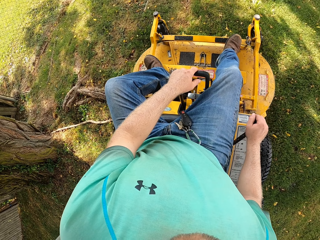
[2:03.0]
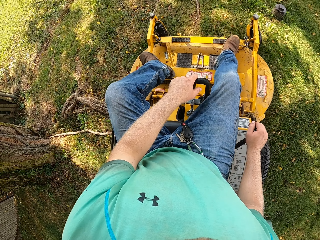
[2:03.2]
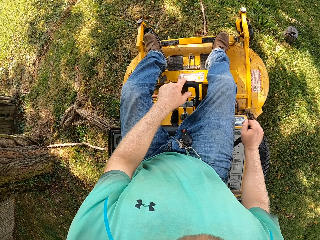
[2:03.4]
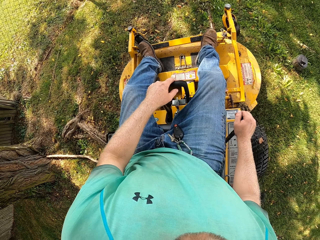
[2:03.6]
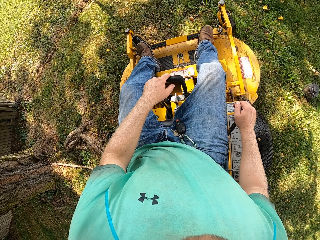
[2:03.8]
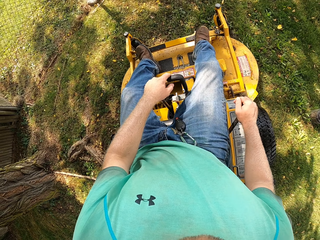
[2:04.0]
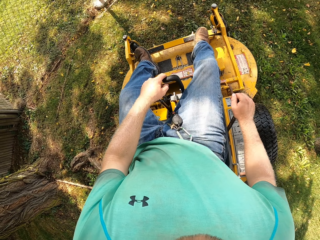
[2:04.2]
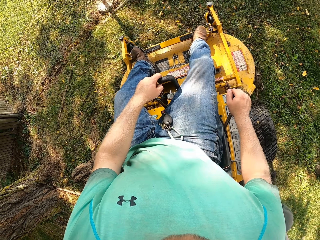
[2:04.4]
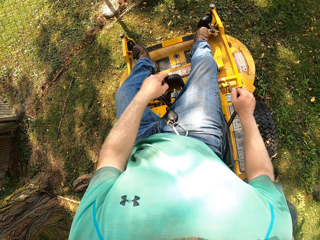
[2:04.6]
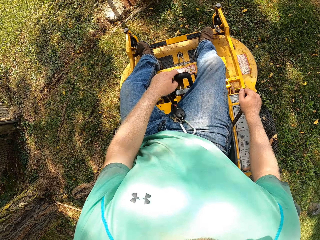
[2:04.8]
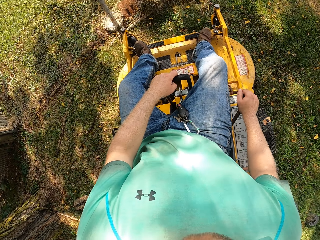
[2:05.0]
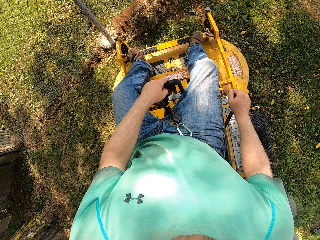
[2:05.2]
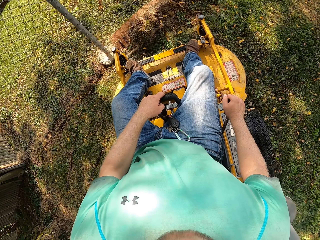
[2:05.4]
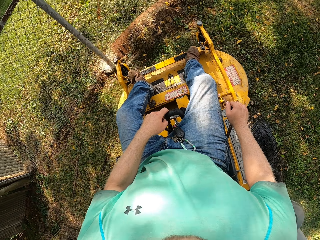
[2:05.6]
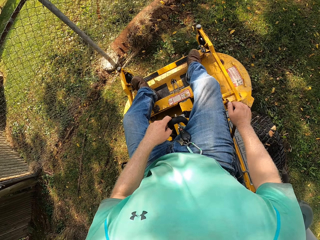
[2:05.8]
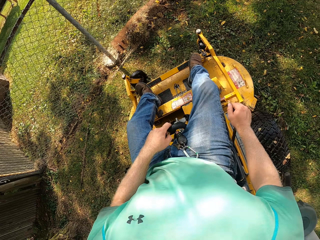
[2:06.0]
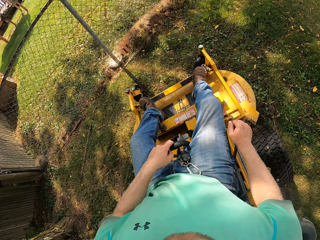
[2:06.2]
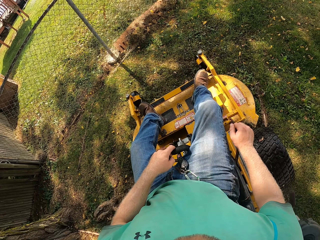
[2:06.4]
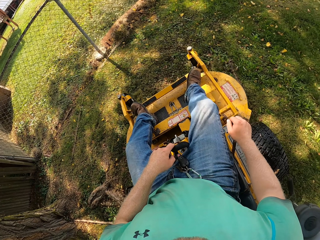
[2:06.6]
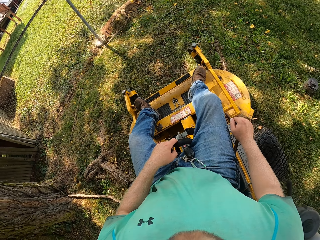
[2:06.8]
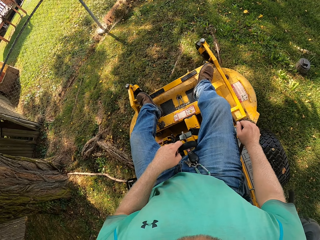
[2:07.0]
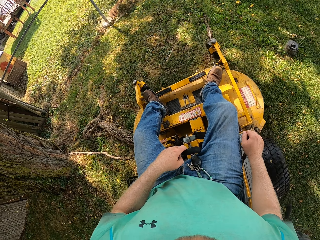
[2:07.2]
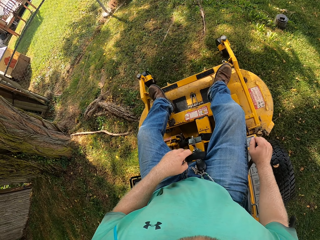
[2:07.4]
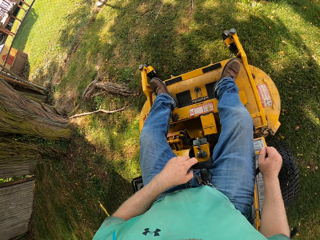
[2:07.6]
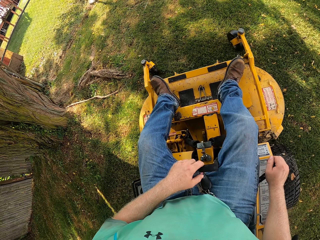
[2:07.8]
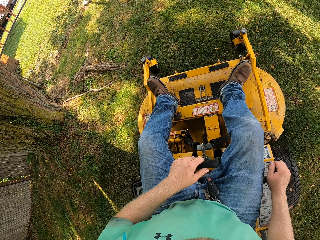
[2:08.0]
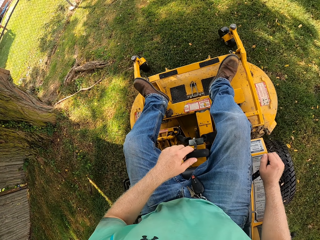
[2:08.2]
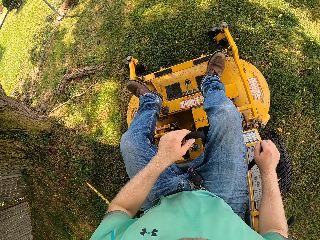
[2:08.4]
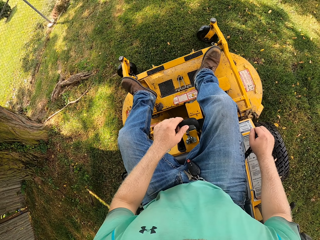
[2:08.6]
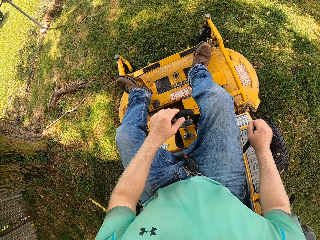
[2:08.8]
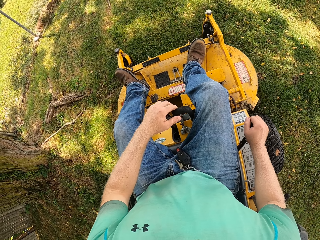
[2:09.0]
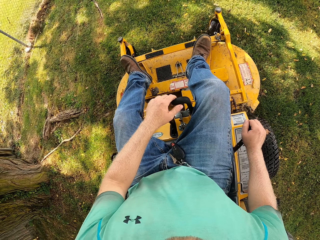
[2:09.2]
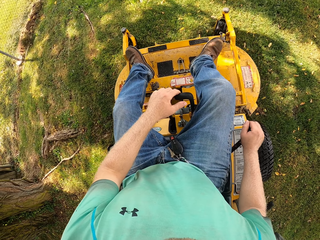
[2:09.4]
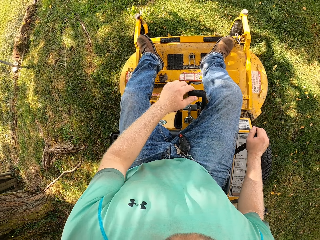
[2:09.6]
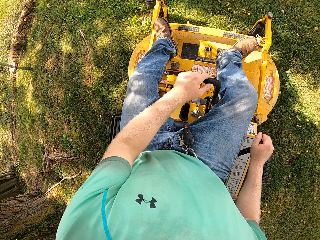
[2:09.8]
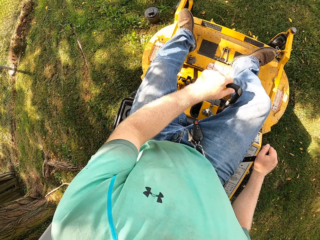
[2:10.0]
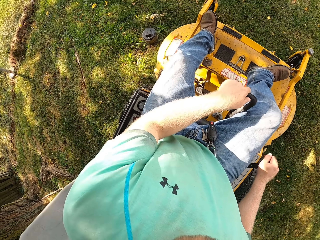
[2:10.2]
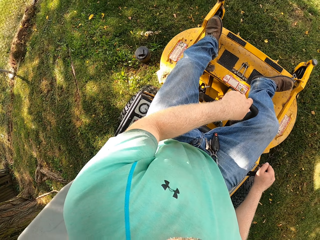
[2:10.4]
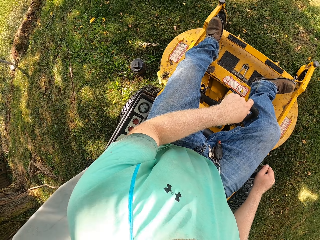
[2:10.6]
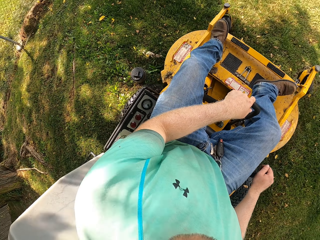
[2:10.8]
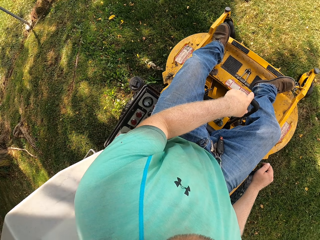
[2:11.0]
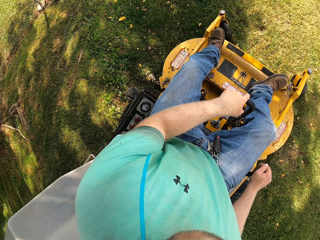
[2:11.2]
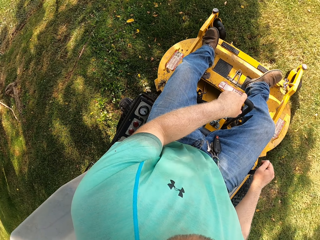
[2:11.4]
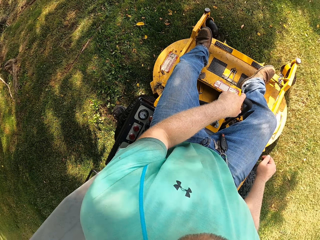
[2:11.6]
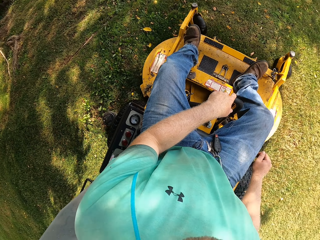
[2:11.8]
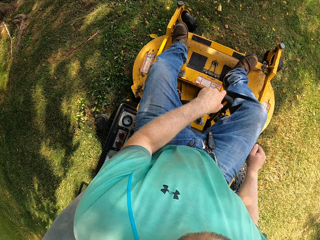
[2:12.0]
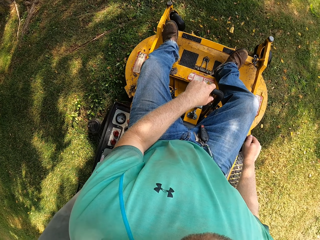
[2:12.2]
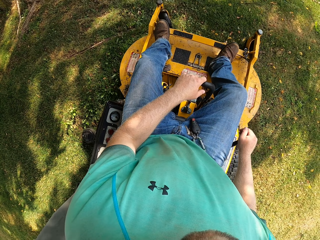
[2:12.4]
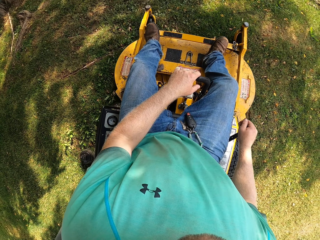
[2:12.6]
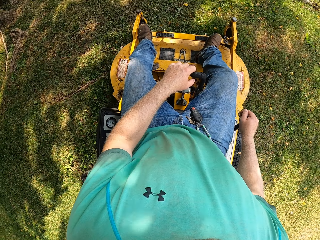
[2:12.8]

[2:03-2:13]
The camera wearer reverses the small tractor. They drive the small tractor.

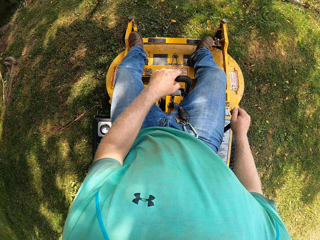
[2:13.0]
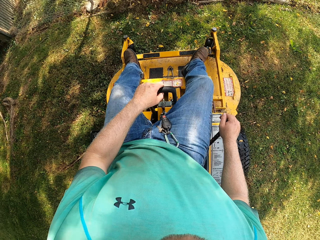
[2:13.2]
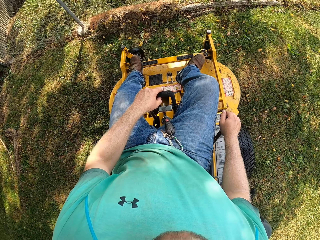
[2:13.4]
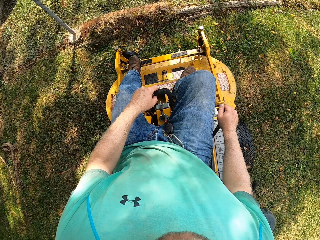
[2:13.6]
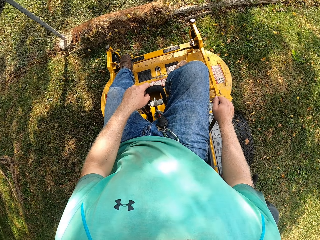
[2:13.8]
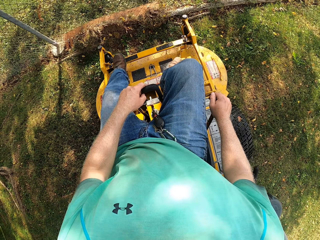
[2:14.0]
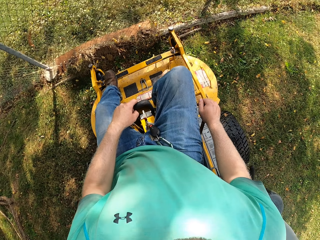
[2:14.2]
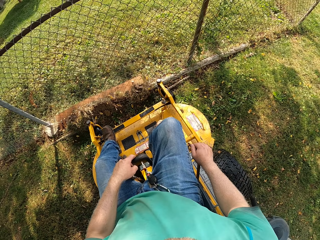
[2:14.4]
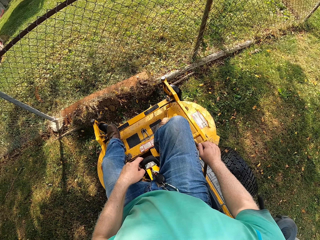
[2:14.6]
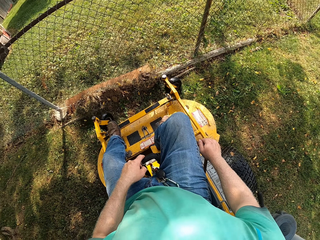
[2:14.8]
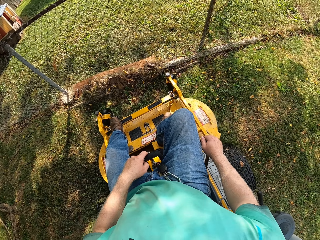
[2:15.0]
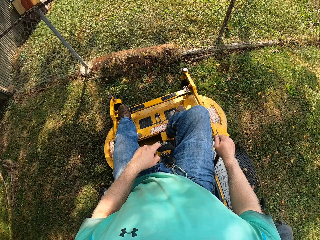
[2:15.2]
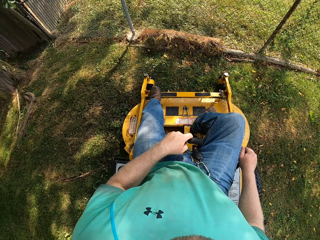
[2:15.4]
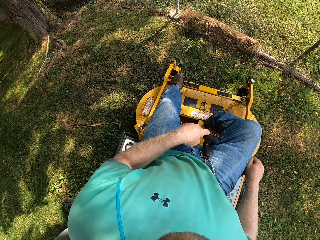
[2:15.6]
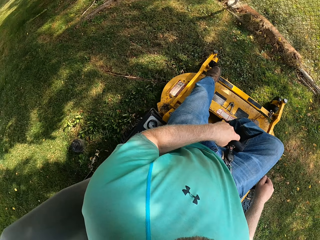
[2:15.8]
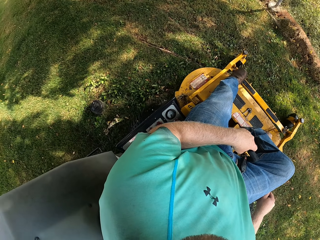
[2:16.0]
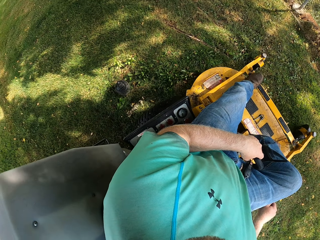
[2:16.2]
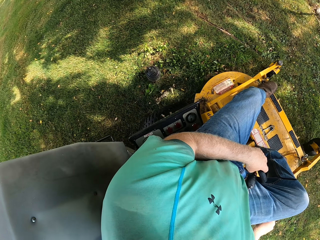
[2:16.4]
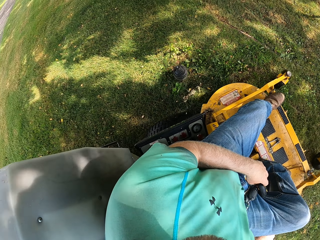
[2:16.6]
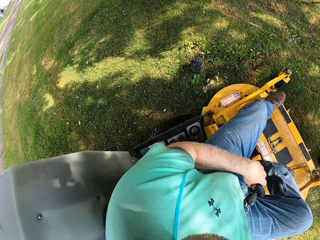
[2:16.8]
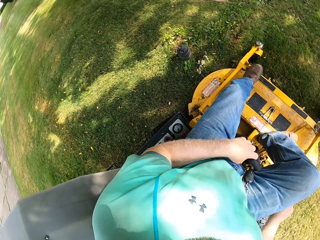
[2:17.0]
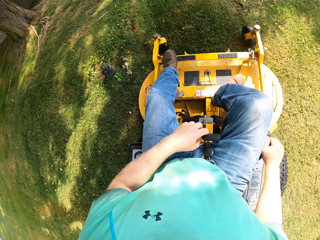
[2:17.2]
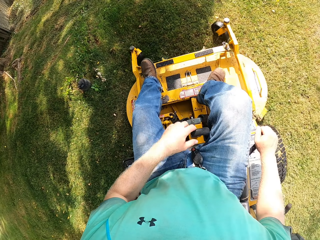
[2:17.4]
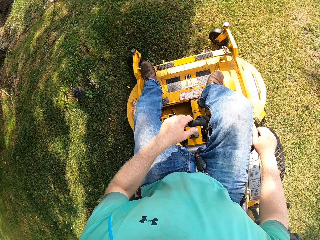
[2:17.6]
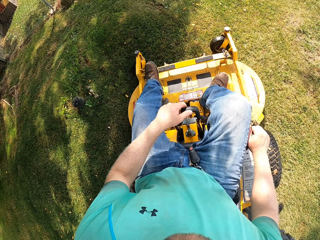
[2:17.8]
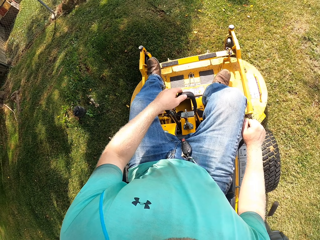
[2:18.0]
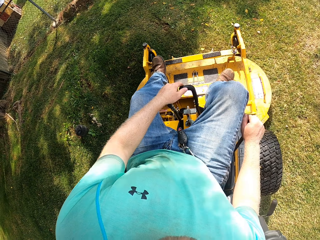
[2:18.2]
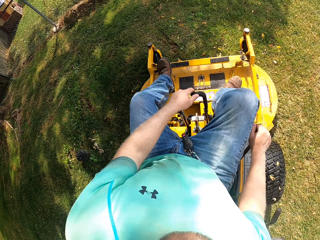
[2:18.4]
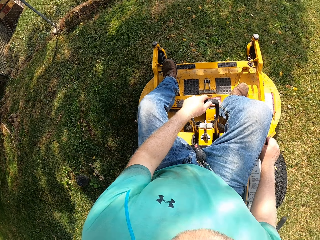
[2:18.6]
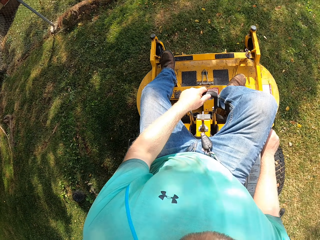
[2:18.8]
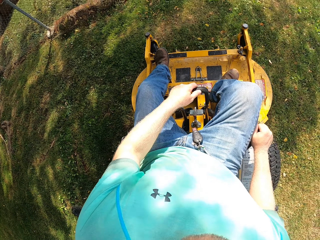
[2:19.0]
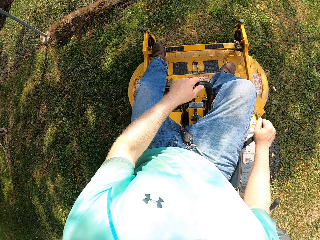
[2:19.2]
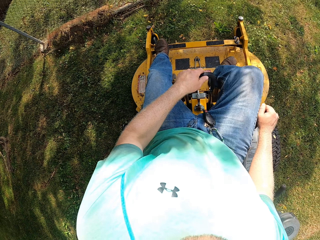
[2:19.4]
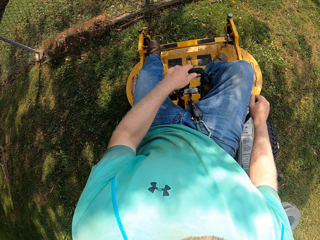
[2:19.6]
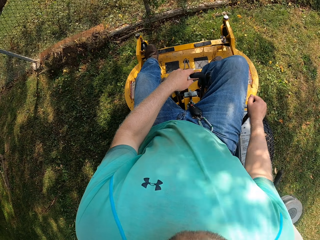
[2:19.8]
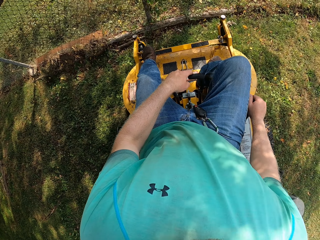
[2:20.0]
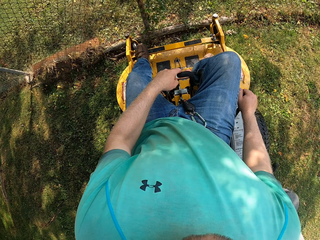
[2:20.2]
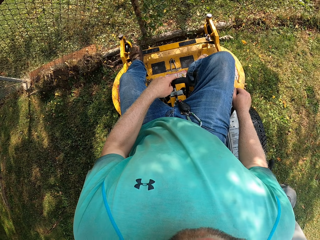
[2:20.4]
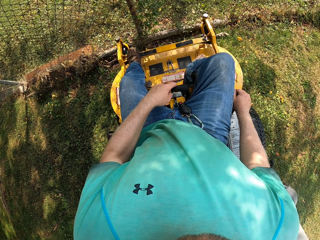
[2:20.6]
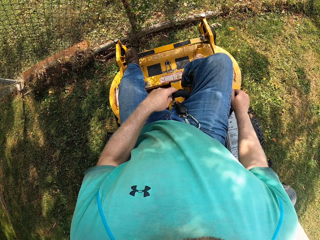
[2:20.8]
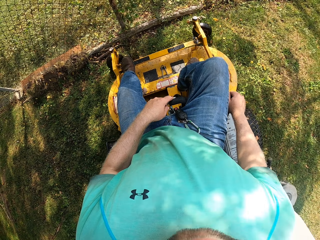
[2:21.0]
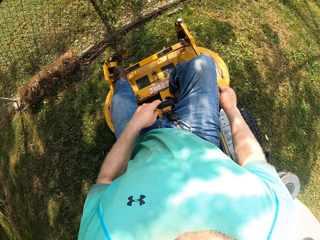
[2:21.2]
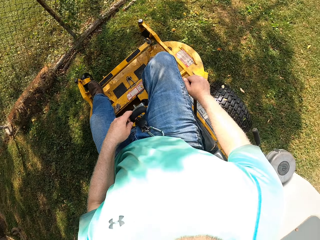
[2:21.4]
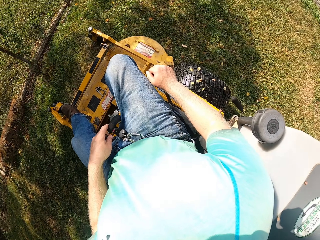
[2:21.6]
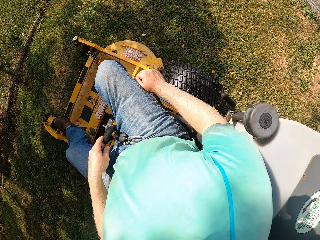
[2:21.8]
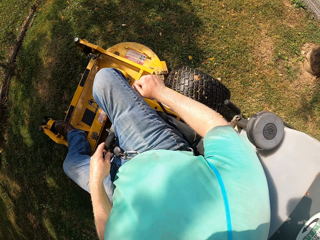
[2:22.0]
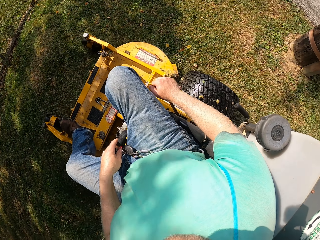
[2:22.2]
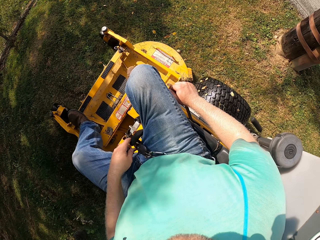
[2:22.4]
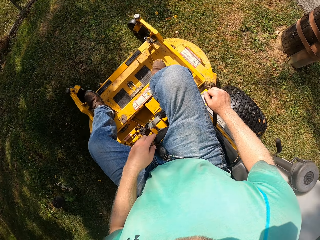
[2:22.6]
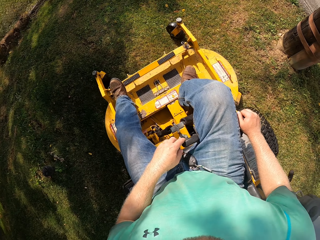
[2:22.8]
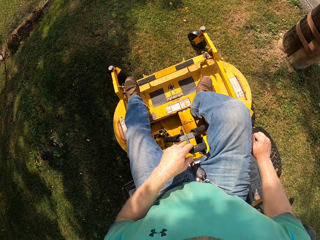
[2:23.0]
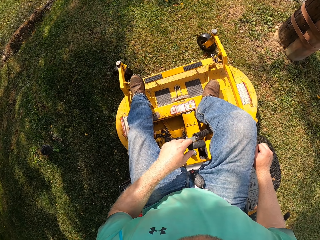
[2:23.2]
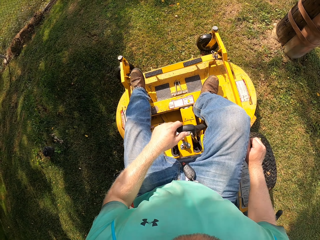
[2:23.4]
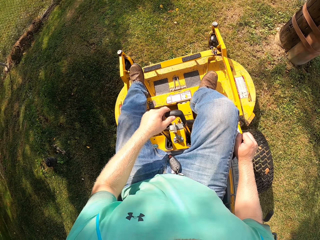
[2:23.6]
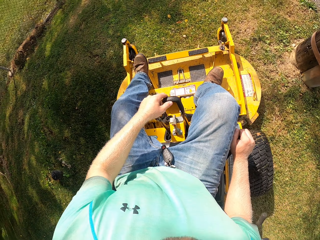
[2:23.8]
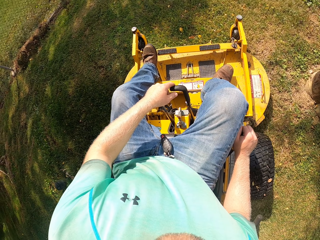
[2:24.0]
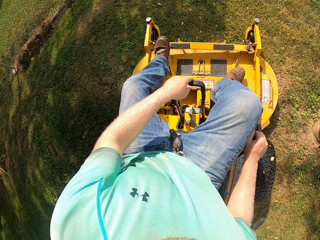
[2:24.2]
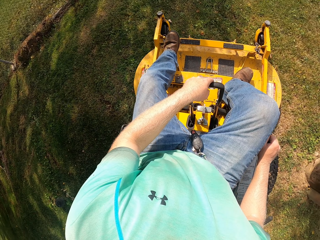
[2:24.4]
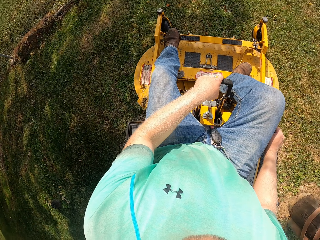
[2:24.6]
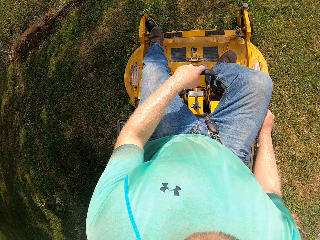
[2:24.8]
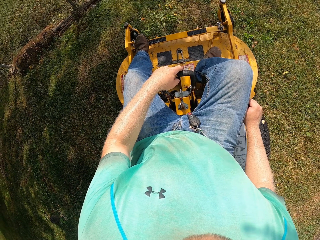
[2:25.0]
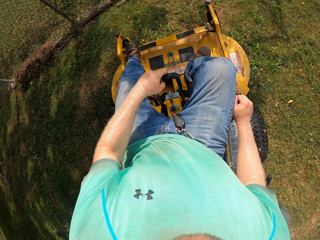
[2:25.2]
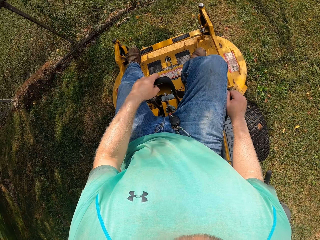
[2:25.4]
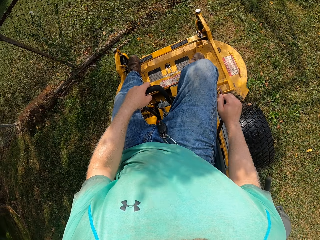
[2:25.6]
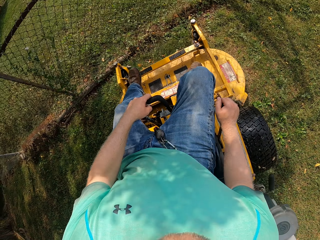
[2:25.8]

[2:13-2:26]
The camera wearer reverses the small tractor. They drive the small tractor. They reverse the small tractor. They drive the small tractor.
